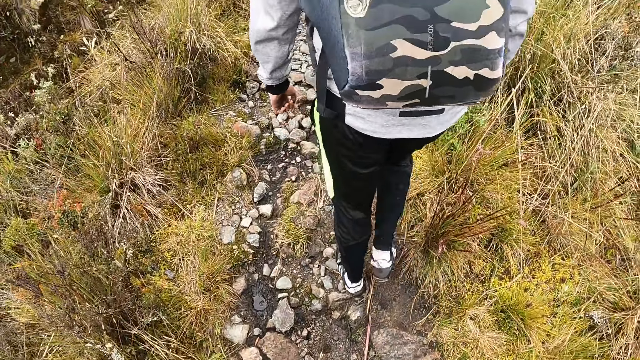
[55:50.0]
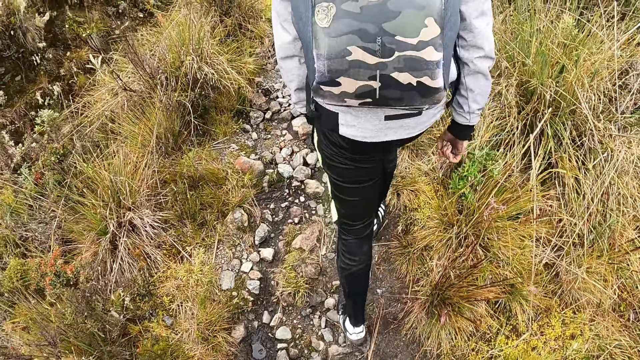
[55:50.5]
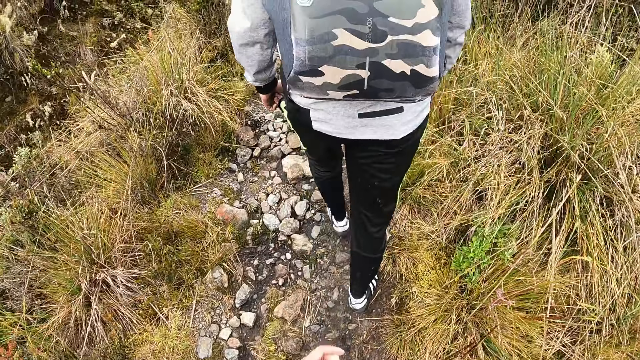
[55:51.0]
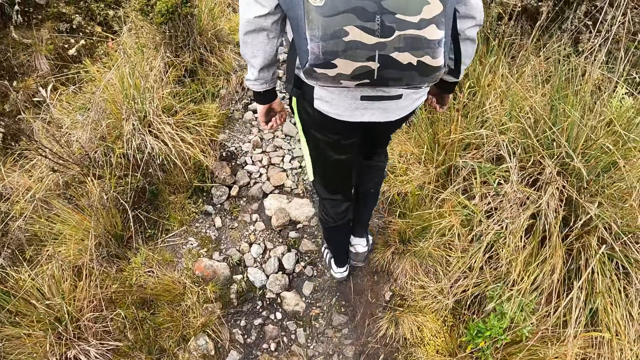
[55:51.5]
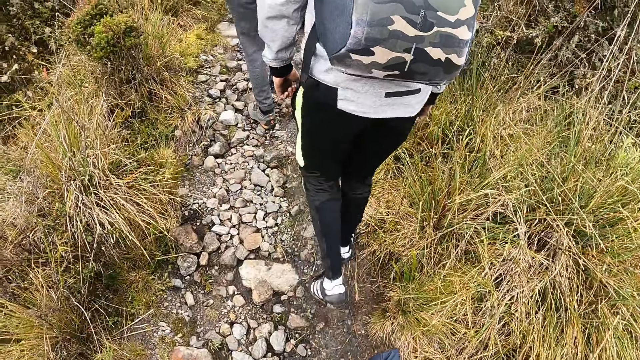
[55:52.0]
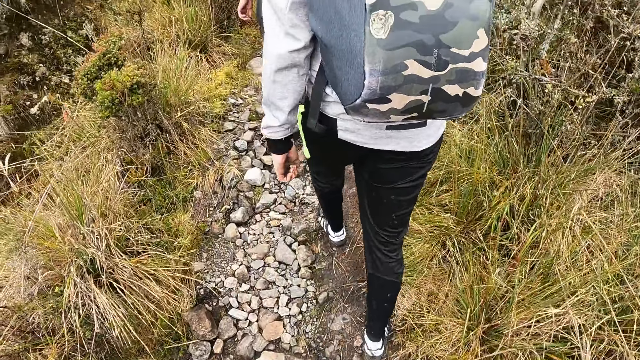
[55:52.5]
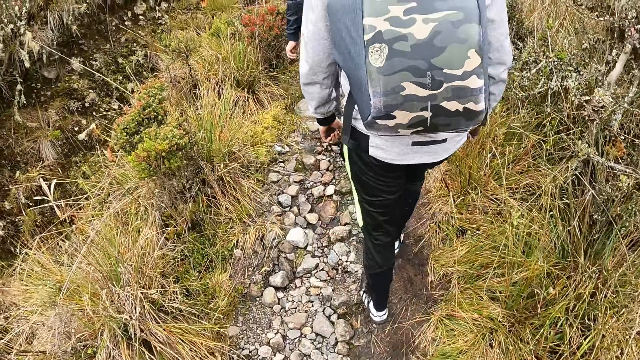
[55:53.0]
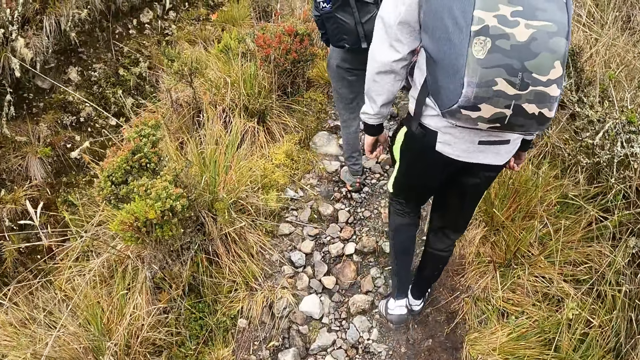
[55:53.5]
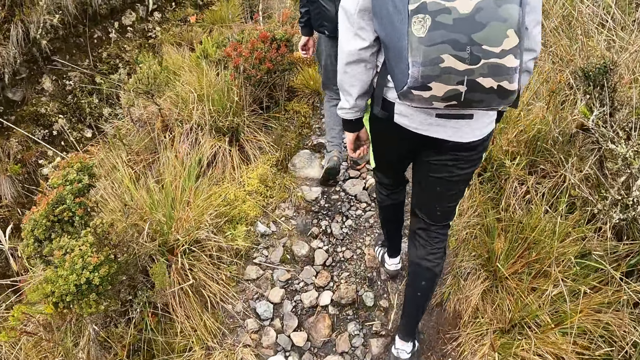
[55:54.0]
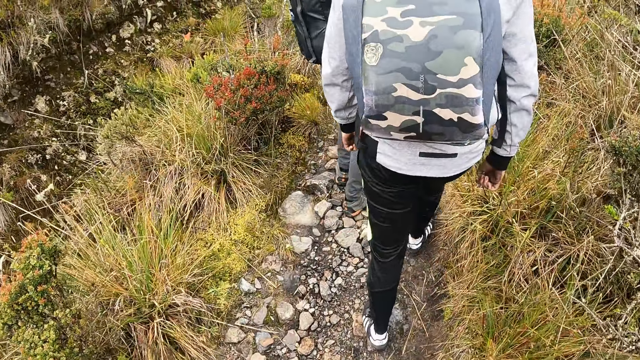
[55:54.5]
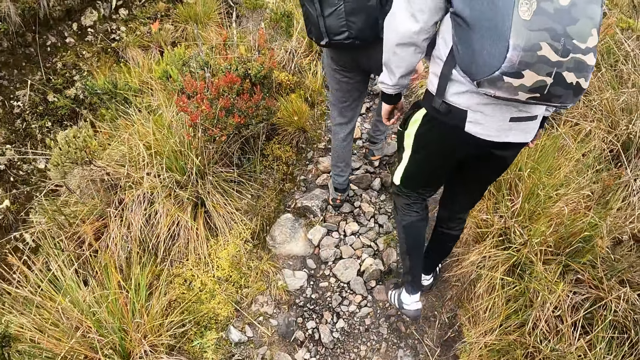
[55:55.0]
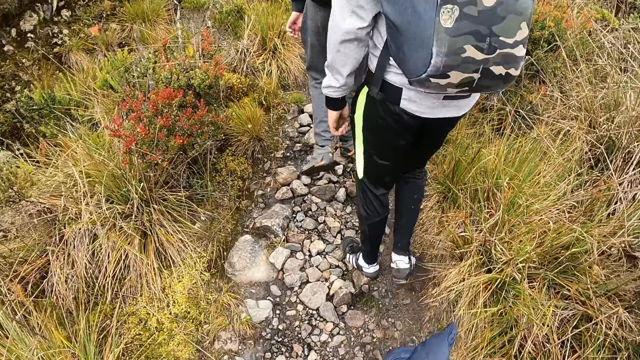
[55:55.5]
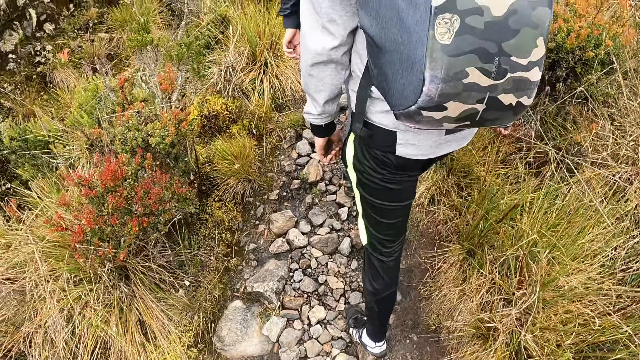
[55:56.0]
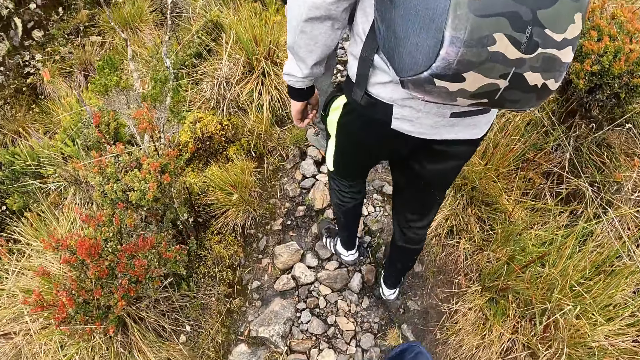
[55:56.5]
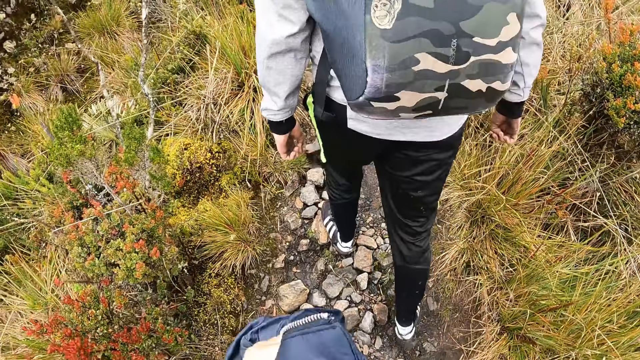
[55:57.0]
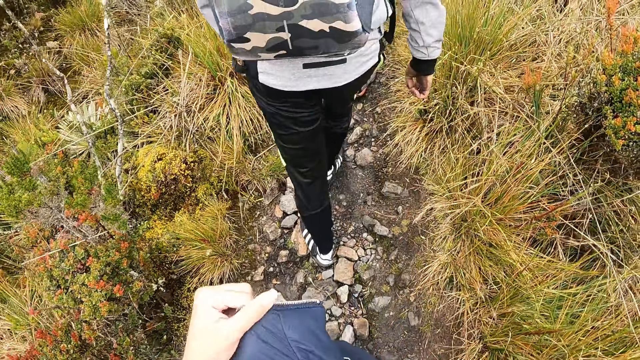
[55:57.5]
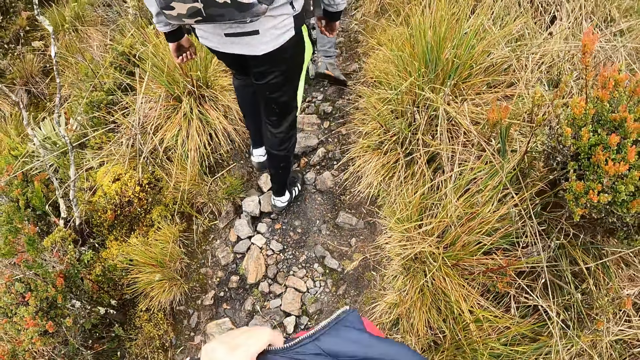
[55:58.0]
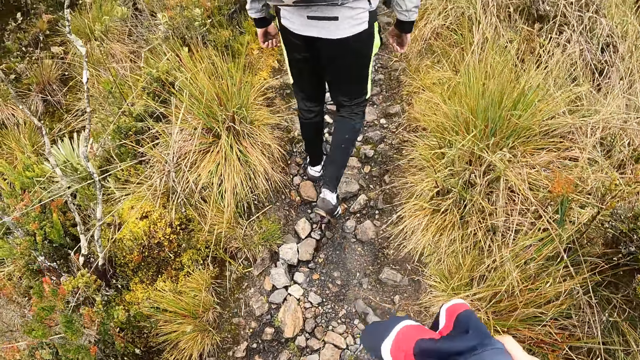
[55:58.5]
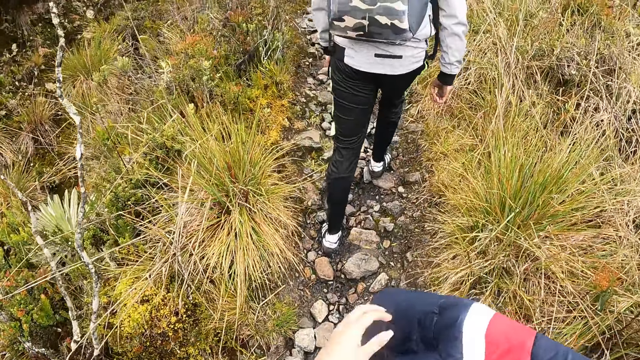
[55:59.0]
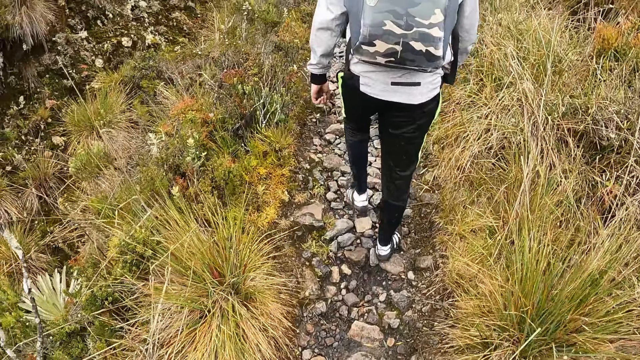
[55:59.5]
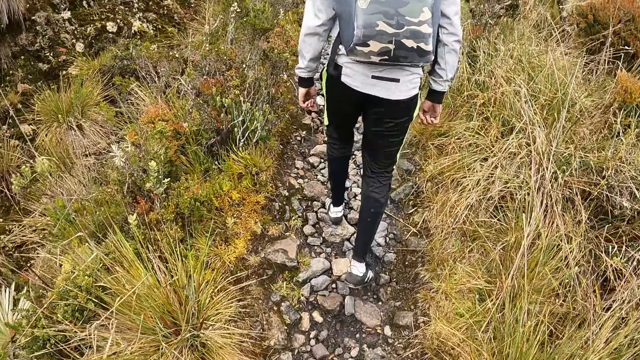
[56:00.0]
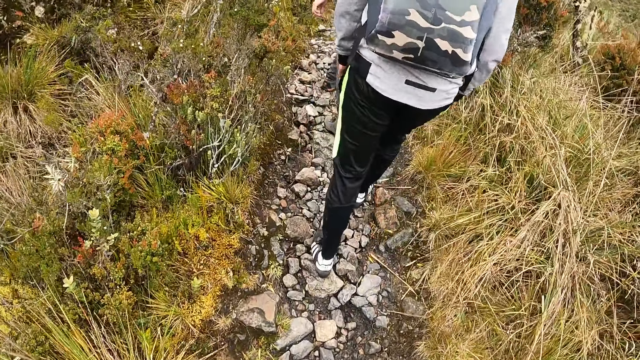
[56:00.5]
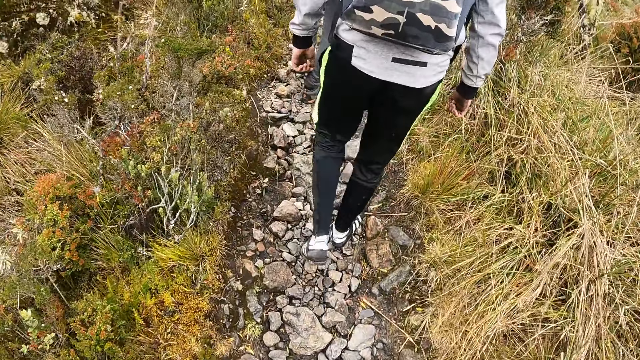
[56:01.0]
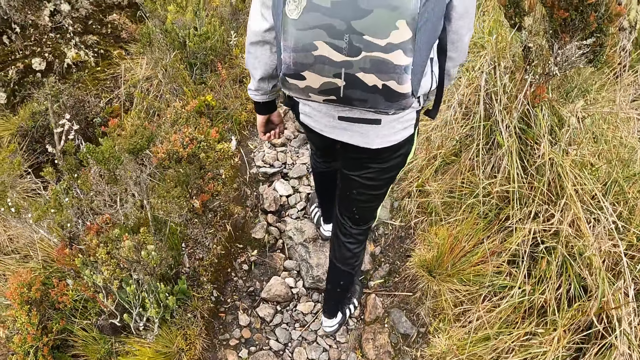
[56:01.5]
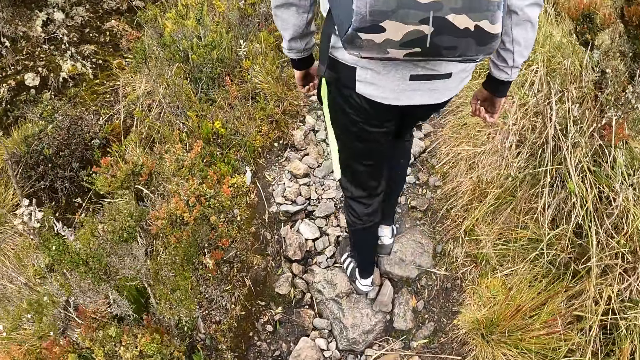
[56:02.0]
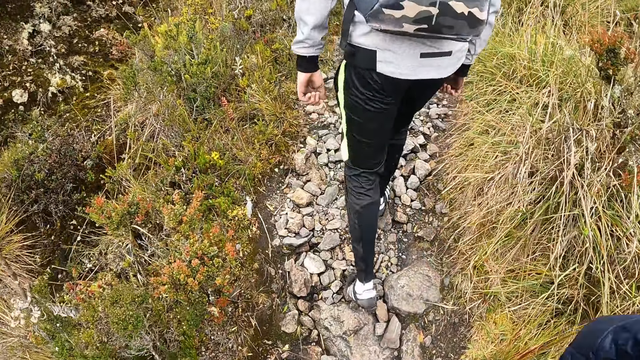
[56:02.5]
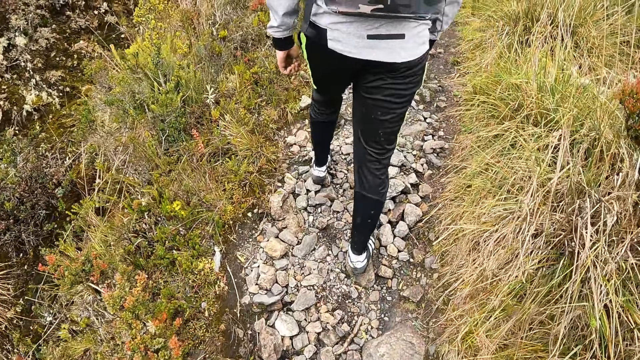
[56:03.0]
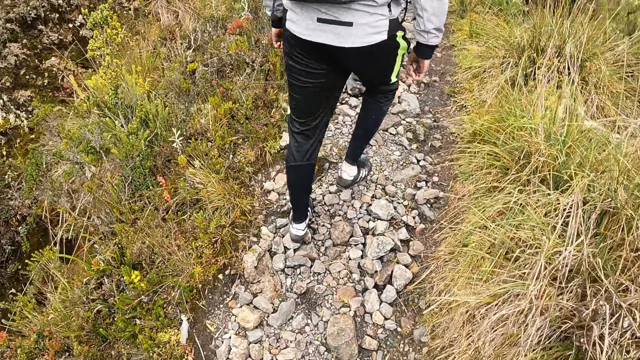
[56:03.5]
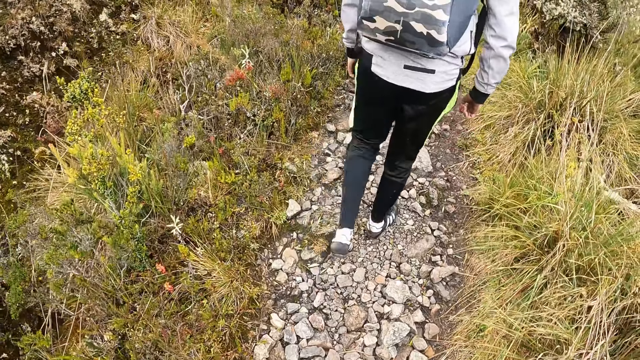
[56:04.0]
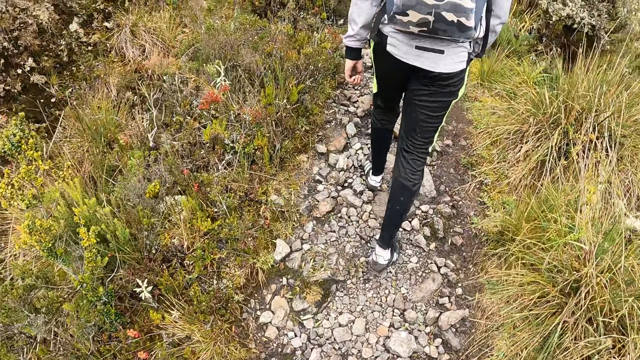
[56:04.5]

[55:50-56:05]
The camera wearer folds the jacket with both hands. They walk around.

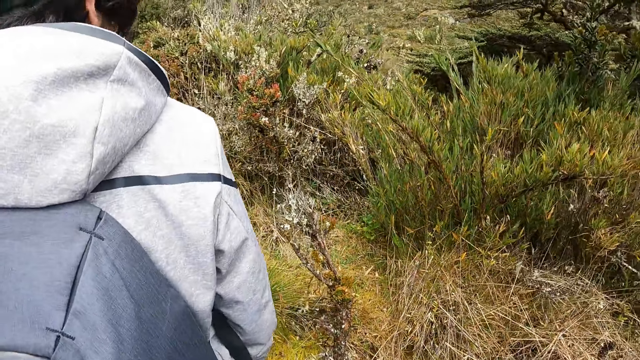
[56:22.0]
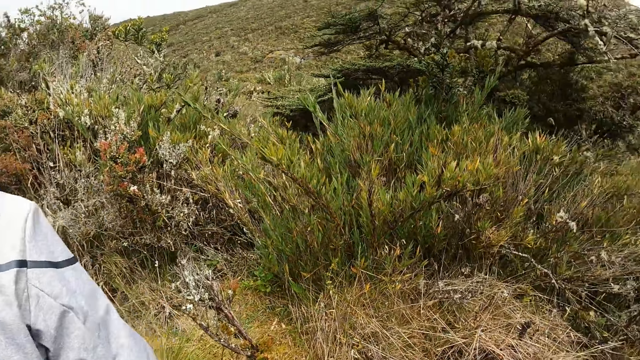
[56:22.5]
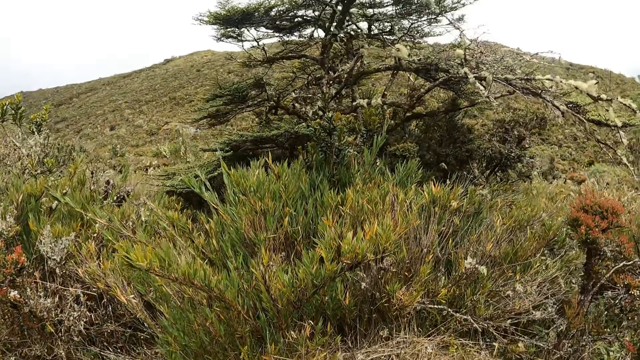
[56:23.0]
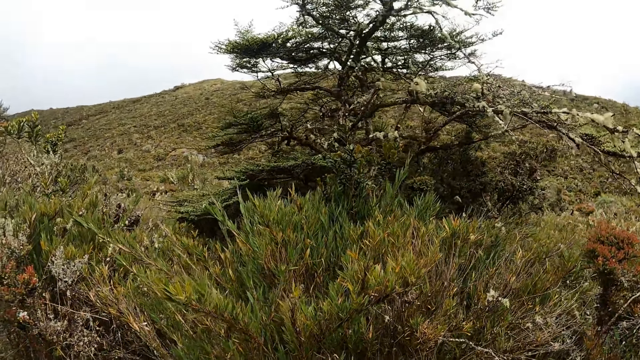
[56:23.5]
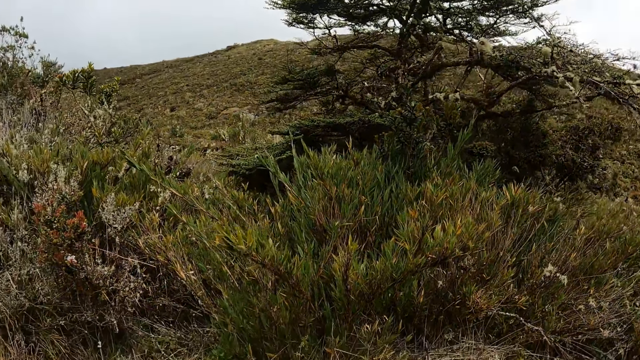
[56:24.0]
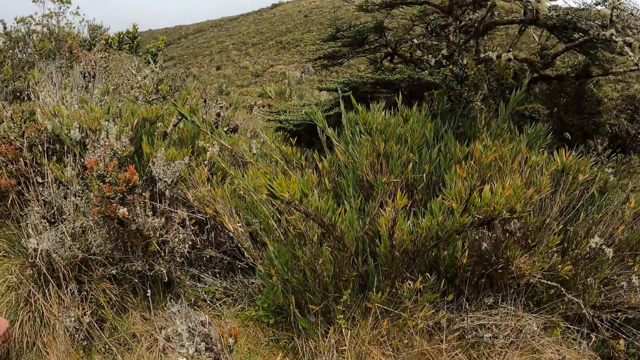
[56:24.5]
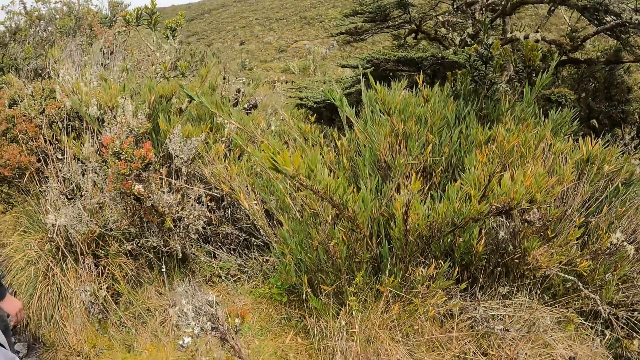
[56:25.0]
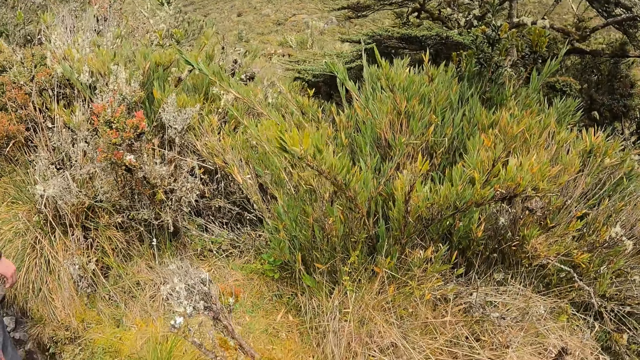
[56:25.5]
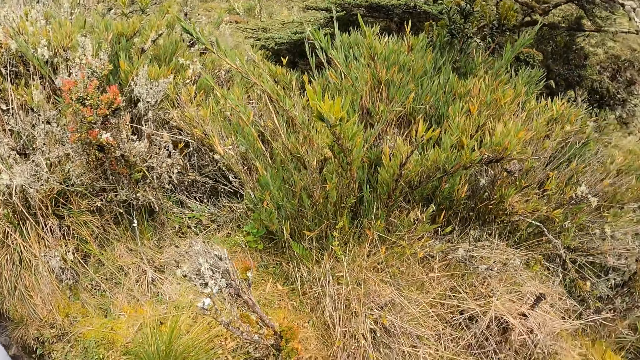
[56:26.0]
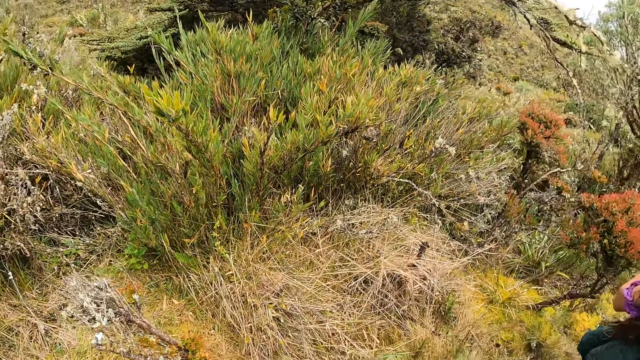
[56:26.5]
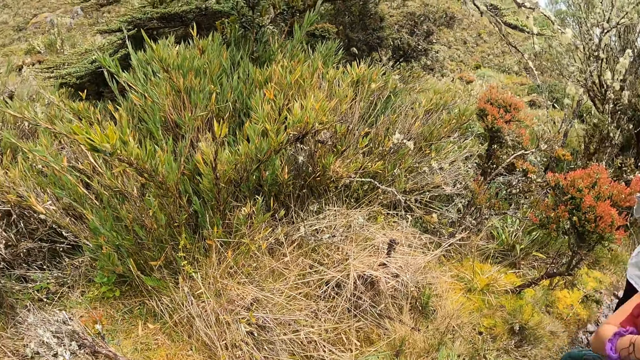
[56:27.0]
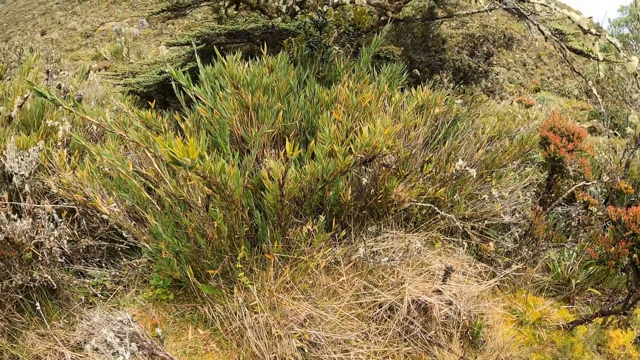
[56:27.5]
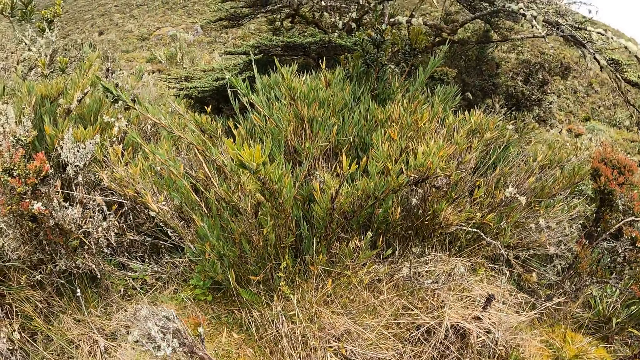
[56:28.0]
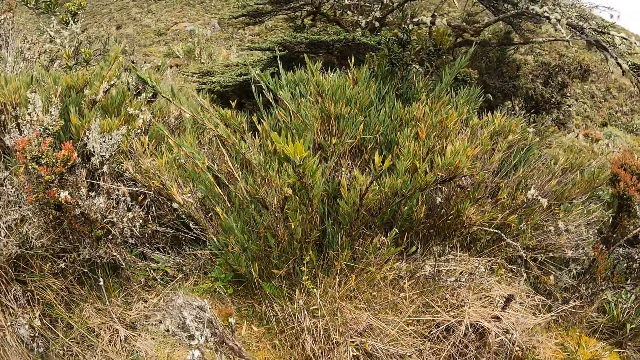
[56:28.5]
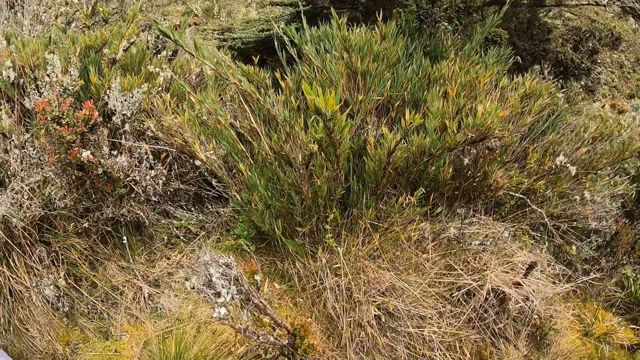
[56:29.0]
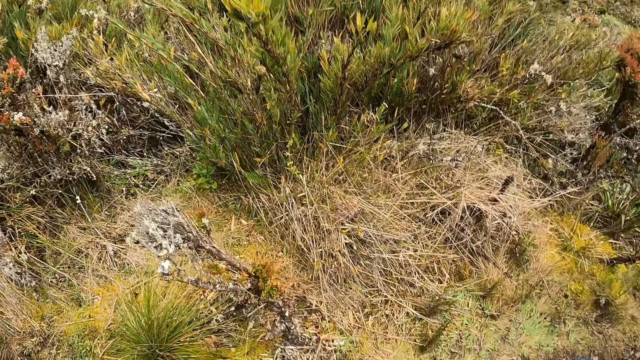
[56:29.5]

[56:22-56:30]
The camera wearer waits along the pathway. They look at a tree along the pathway.
